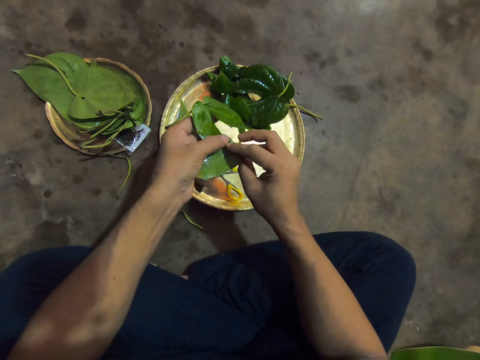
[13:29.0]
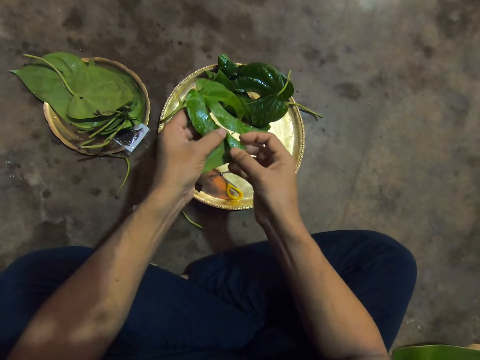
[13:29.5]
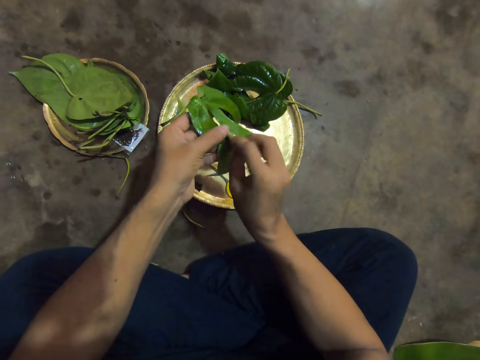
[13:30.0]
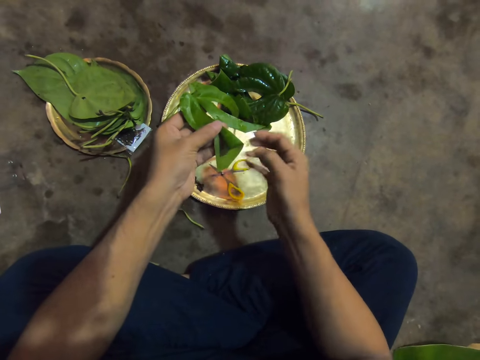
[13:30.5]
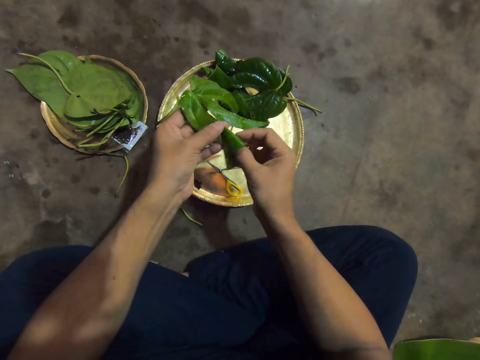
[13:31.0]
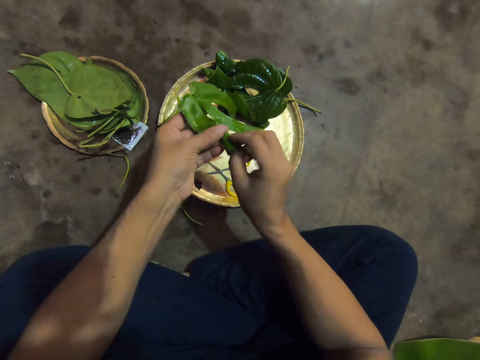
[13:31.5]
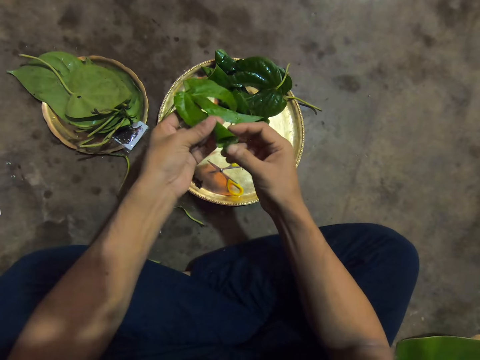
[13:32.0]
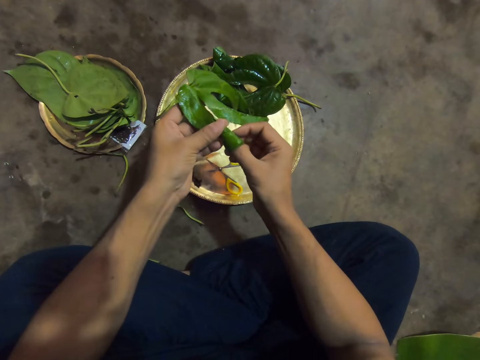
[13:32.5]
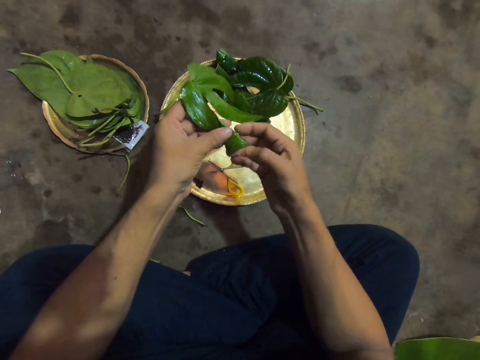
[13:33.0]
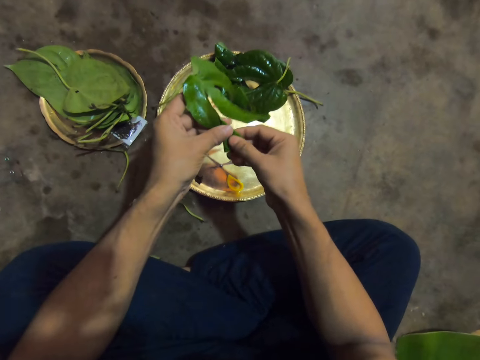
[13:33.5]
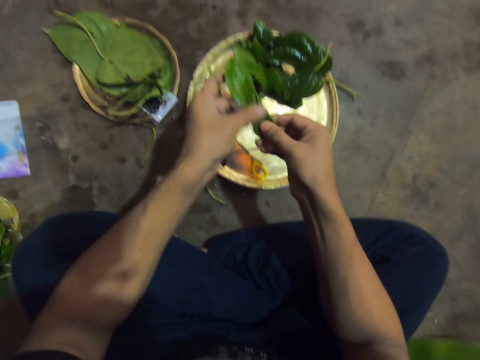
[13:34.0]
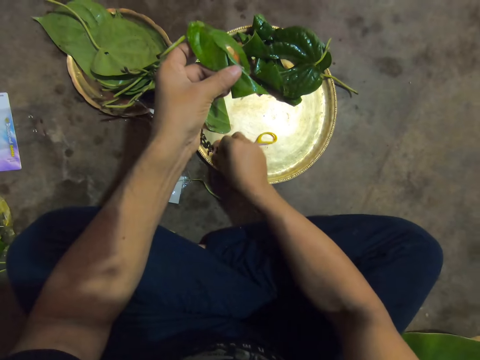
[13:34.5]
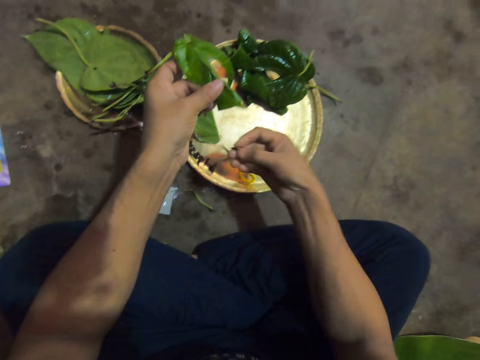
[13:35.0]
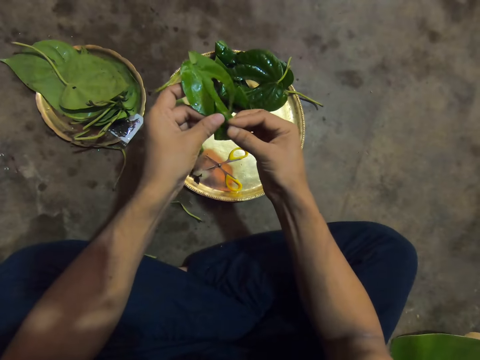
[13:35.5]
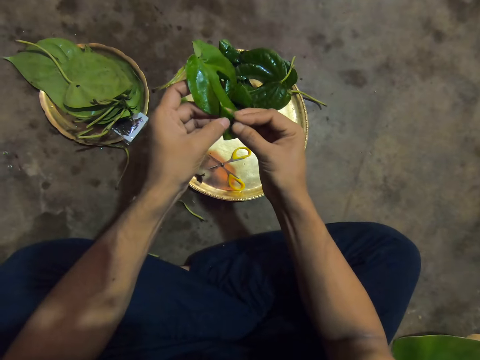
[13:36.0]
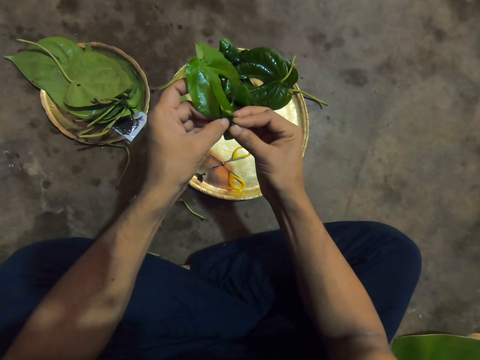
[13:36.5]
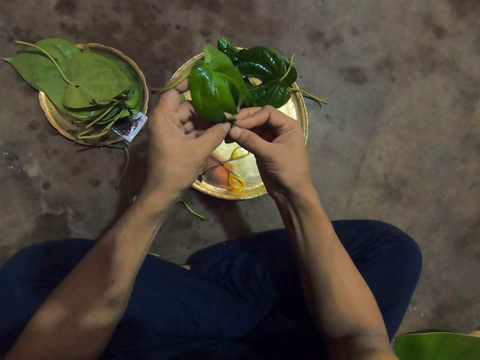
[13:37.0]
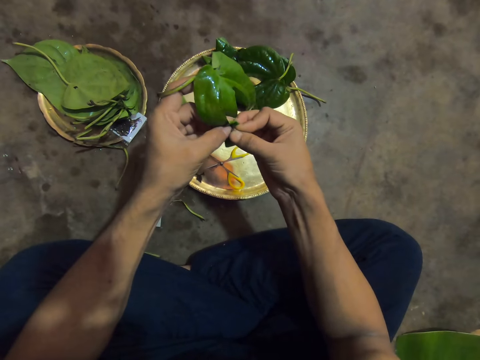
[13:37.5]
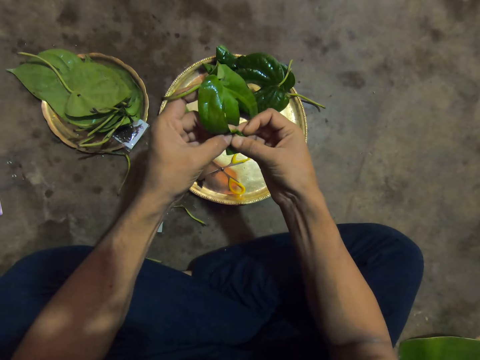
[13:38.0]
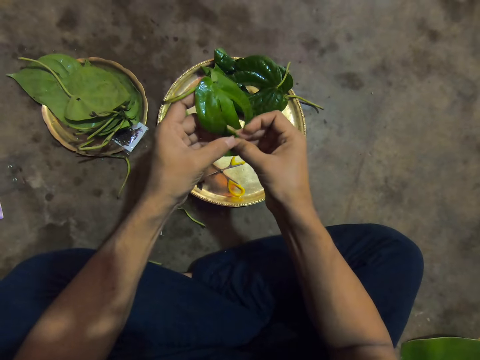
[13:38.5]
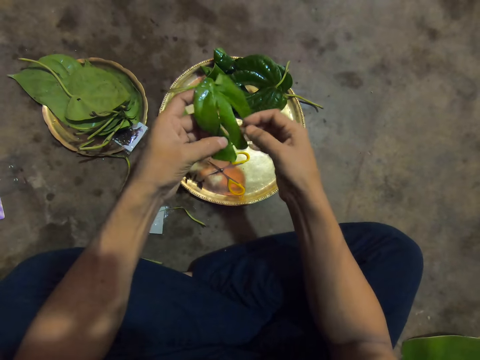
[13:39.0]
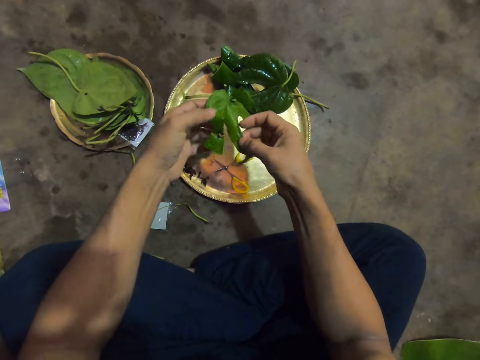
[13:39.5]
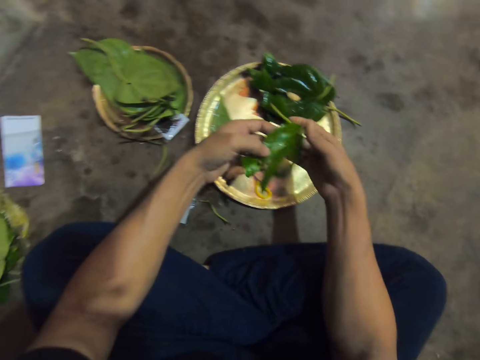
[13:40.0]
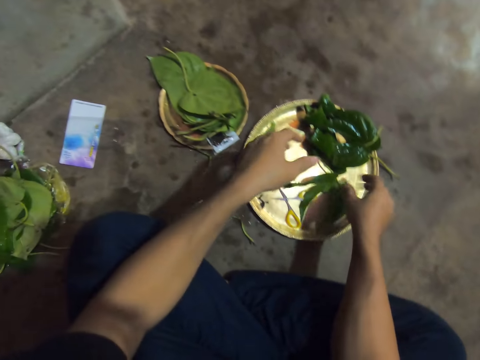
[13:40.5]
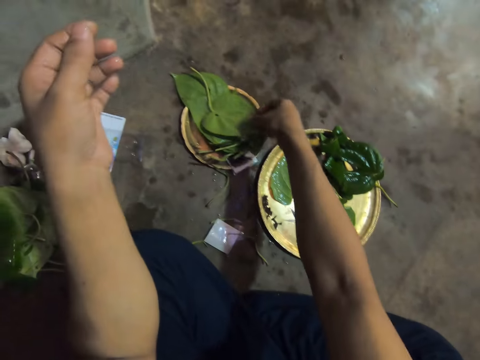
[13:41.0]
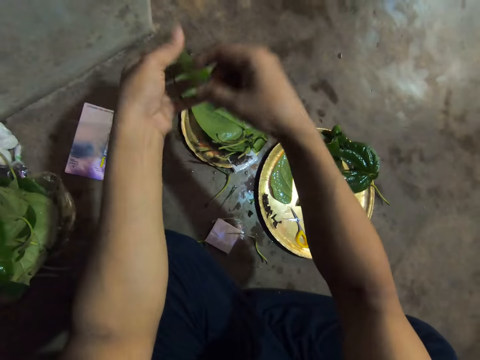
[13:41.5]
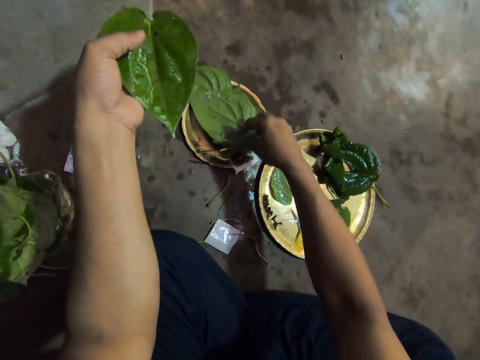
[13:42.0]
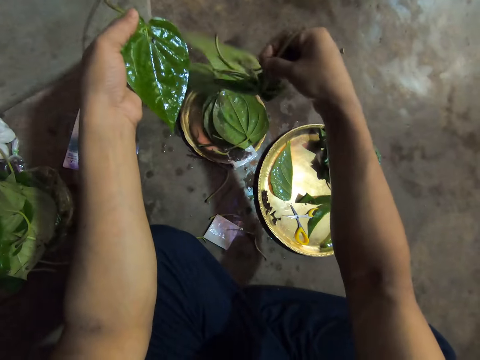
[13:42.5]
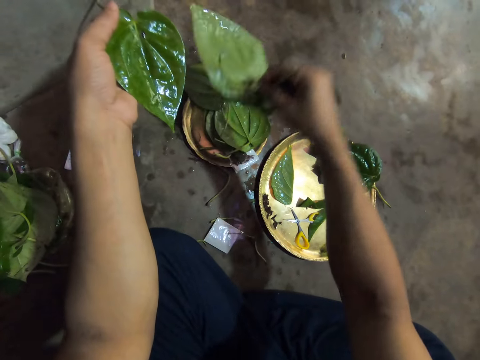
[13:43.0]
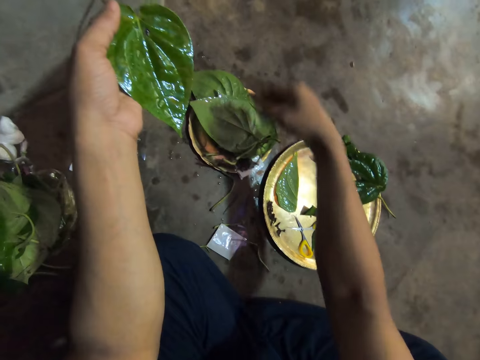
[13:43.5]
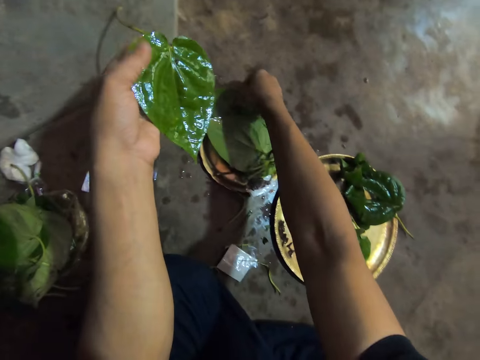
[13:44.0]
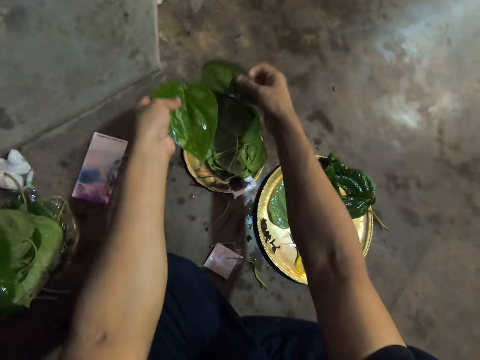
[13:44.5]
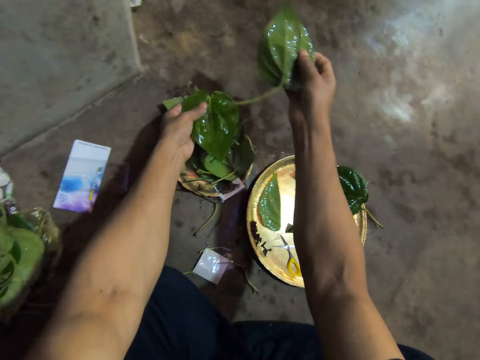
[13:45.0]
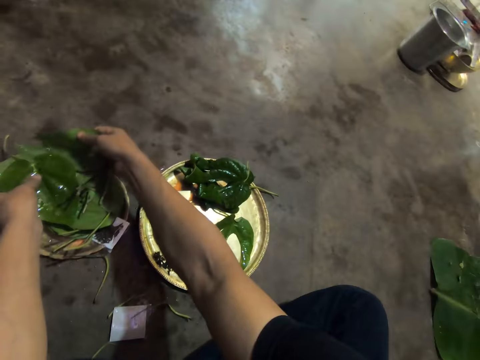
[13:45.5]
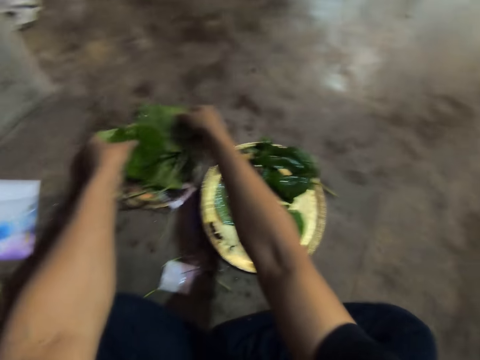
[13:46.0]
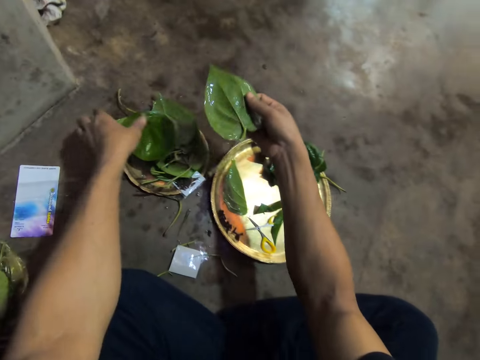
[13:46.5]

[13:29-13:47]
The camera wearer tucks the leaf in her right hand into the leaf in her left hand. She presses the leaves in her left hand with her right hand. She places her right hand on the pins in the tray. She takes the pin from the tray with her right hand. She attaches the pin in her right hand to the leaves in her left hand. She places her right hand on the leaf in her left hand. She places her right hand on the leaf in her left hand again. She places the leaf in the tray with her right hand. She takes a leaf from the leaves in the tray with her right hand. She places the leaf in her left hand with her right hand. She takes some leaves from the leaves in the tray with her right hand. She places the leaves on the leaves in the tray with her right hand. She takes a leaf from the tray with her right hand. She adjusts the leaves in the lid with her hands.

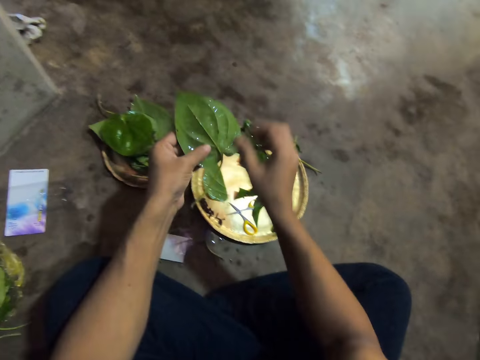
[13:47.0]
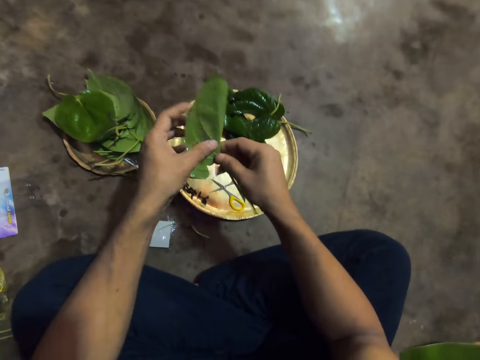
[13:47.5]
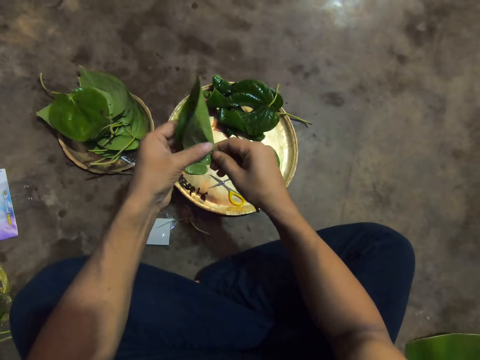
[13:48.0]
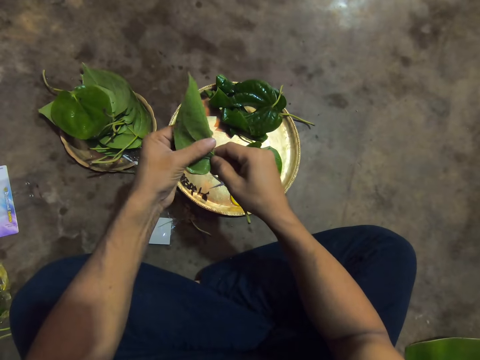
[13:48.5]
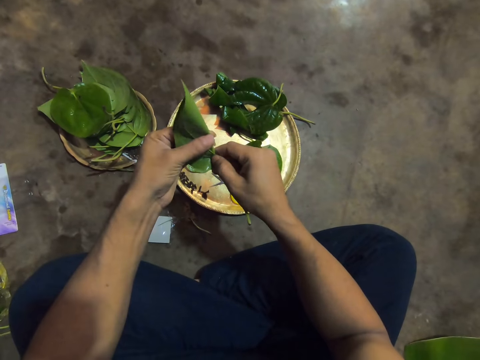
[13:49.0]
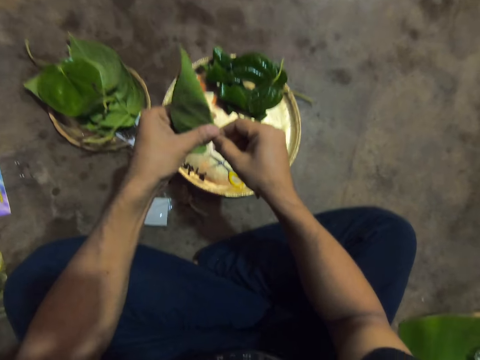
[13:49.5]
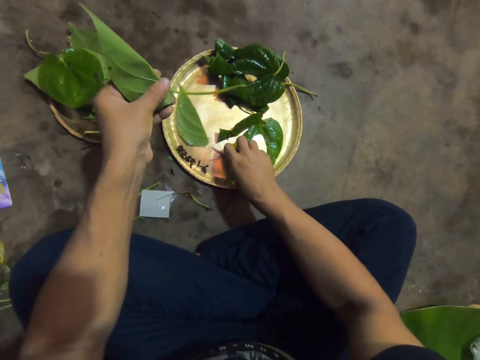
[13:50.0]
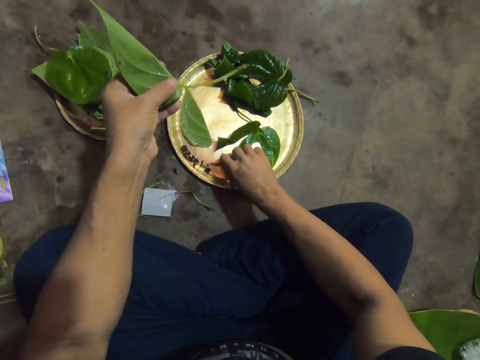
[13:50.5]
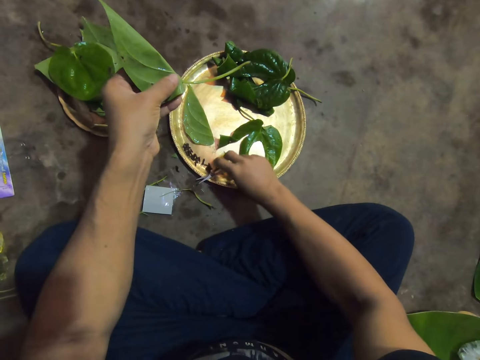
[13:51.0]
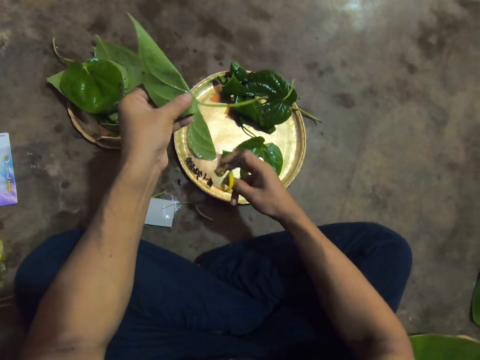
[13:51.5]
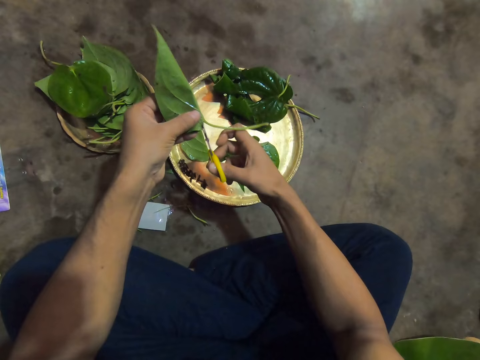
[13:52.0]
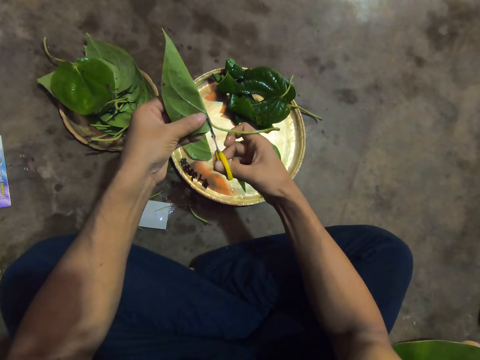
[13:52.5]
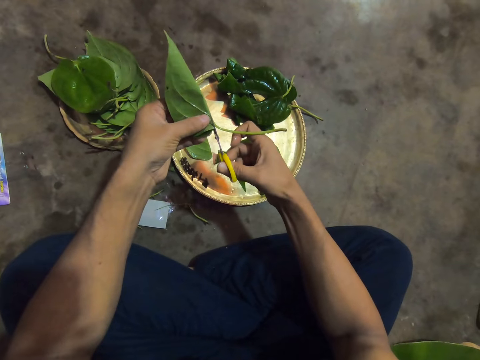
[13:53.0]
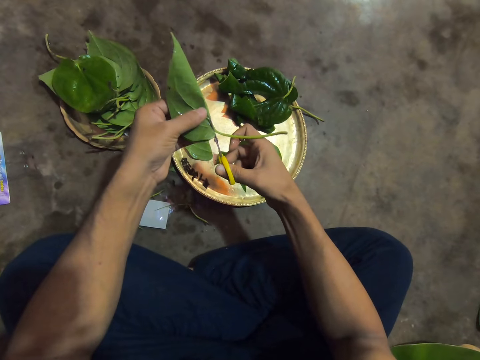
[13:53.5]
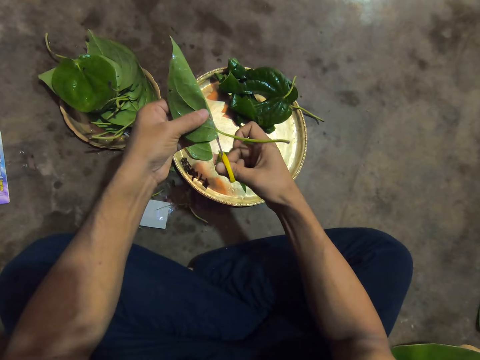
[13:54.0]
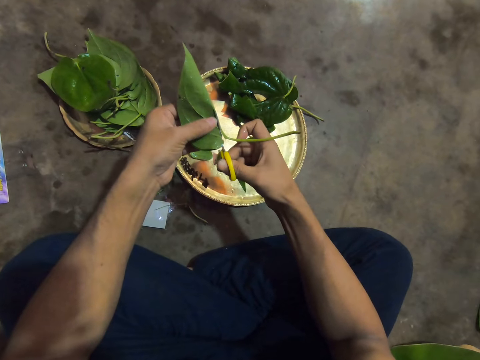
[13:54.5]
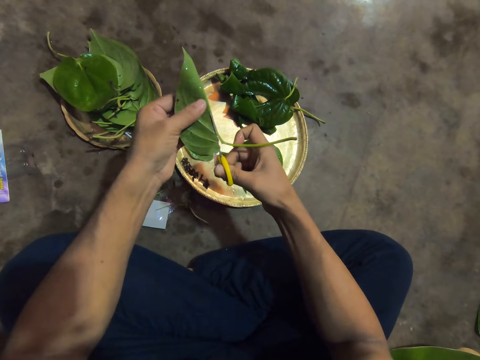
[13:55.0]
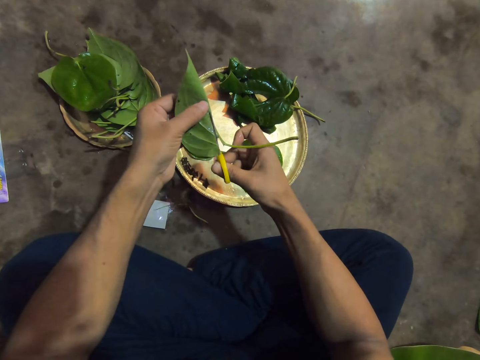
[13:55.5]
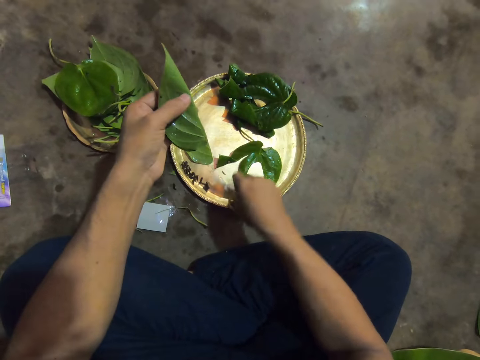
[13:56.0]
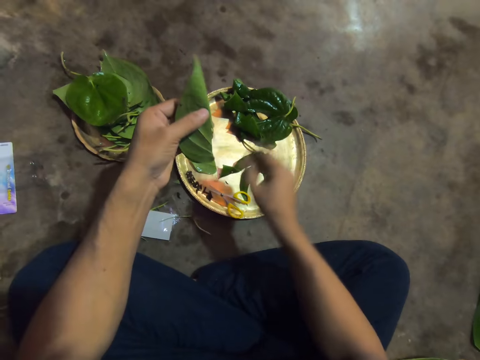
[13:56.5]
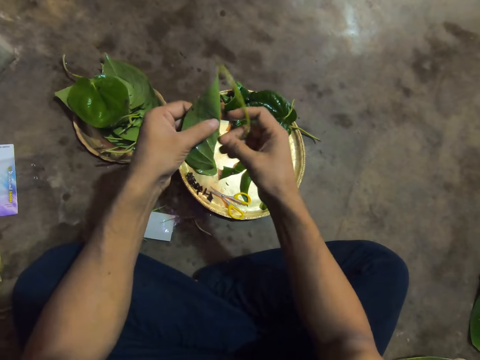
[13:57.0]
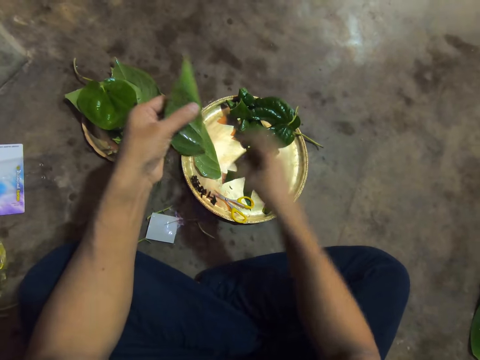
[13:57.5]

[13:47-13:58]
The camera wearer holds the leaf with his hands. He folds the leaf with his hands. He picks up a pair of scissors from the plate with his right hand. He cuts the stem on the leaf in his left hand with the scissors in his right hand. He drops the scissors on the plate with his right hand. He removes the stem from the leaf in his left hand with his right hand. He drops the stem on the floor with his right hand.
